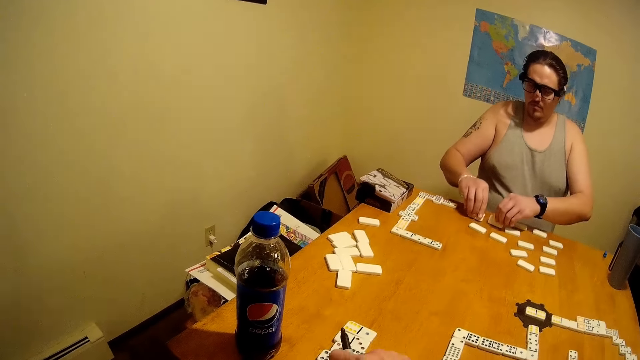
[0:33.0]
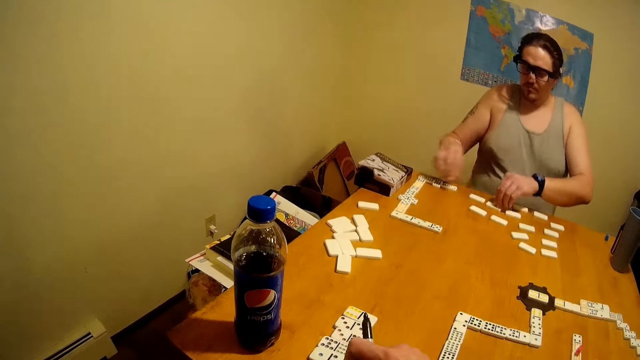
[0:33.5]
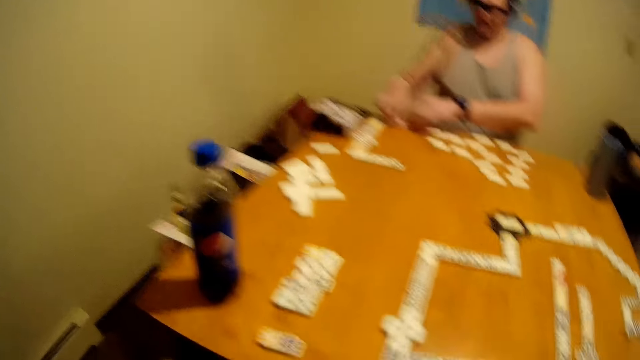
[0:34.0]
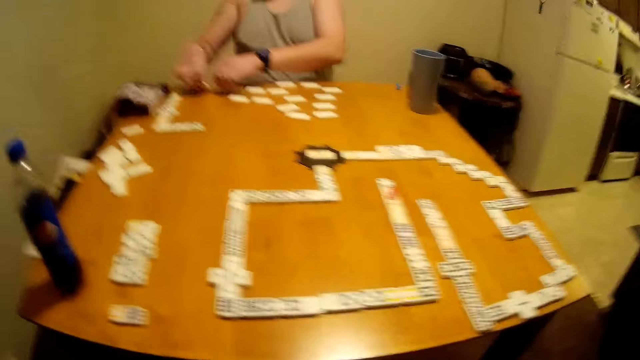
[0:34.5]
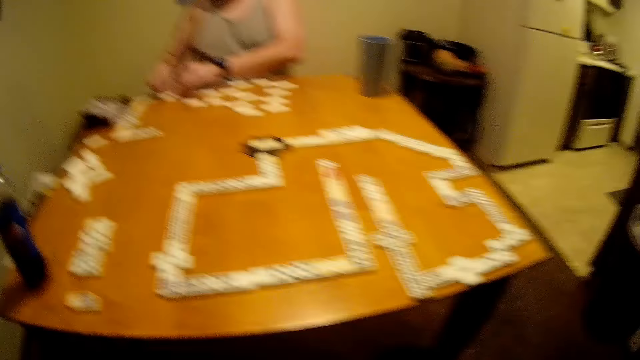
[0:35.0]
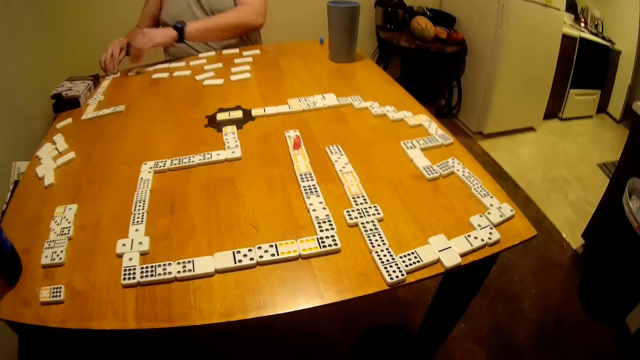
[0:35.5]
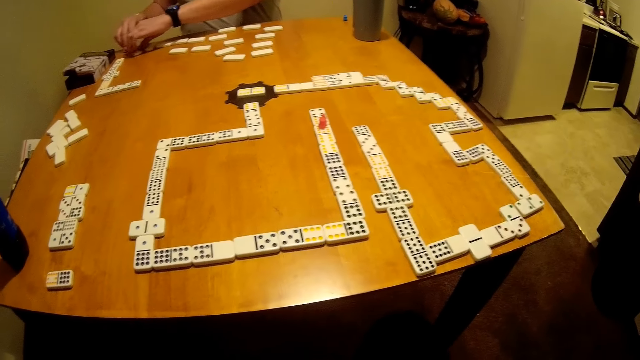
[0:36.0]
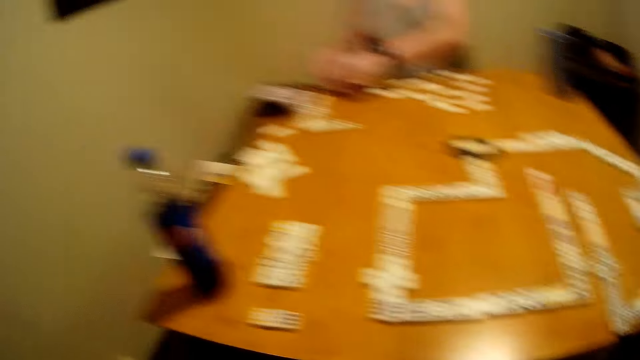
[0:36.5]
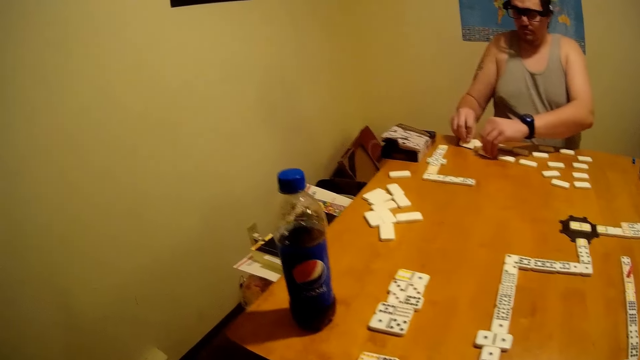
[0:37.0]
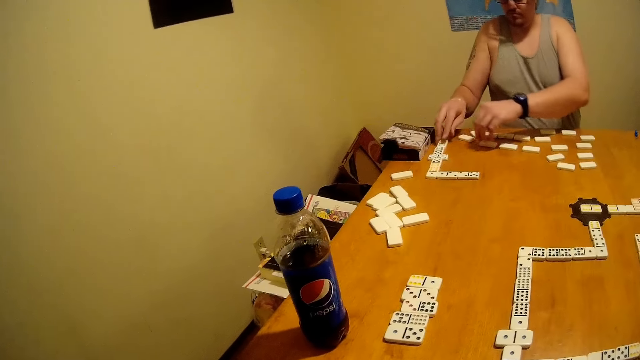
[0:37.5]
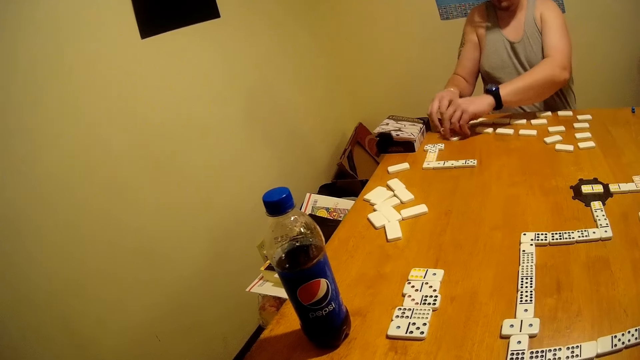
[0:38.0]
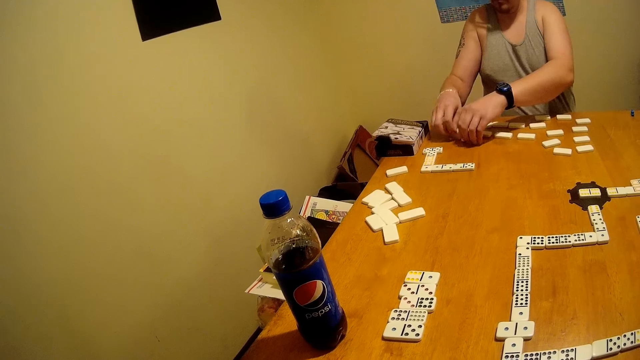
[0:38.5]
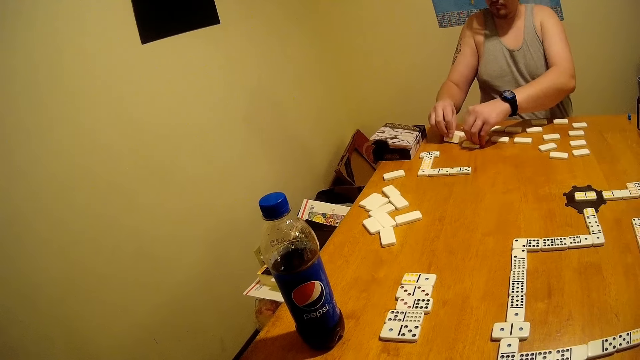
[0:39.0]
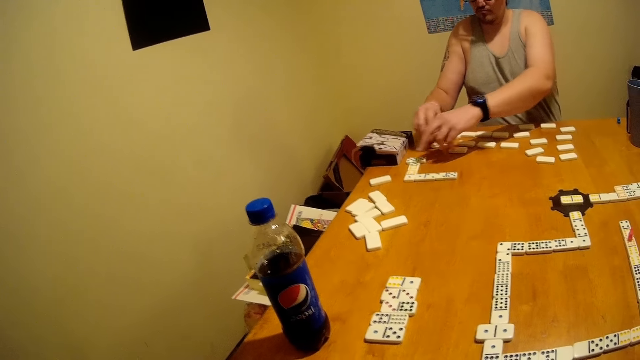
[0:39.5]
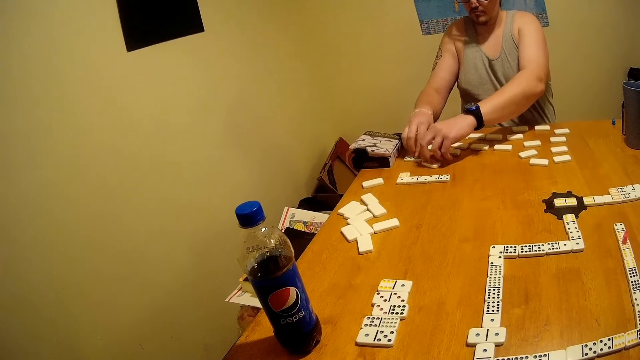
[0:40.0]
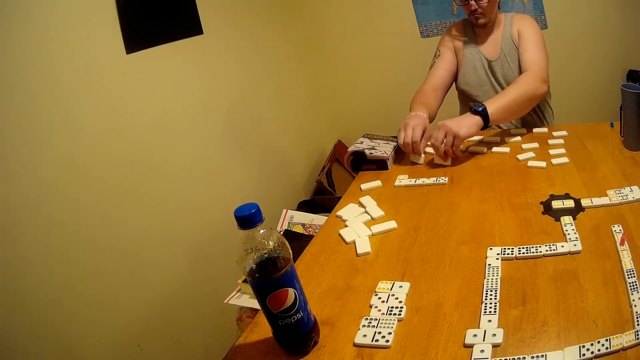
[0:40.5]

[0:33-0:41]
The camera wearer stares around the house.

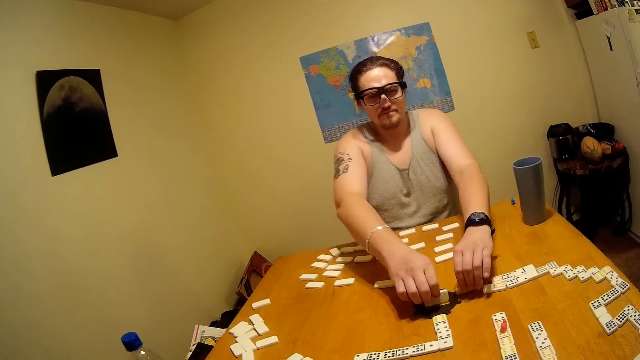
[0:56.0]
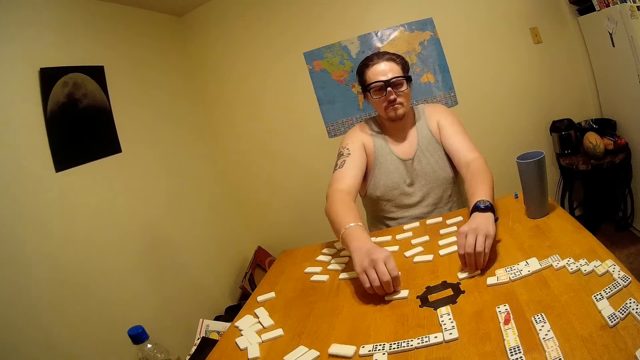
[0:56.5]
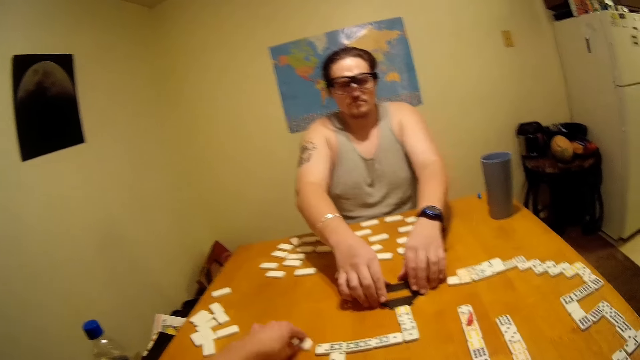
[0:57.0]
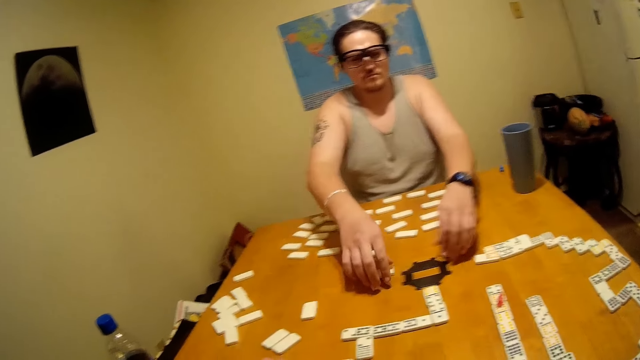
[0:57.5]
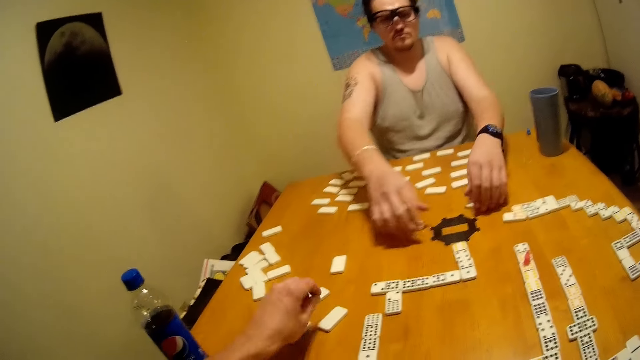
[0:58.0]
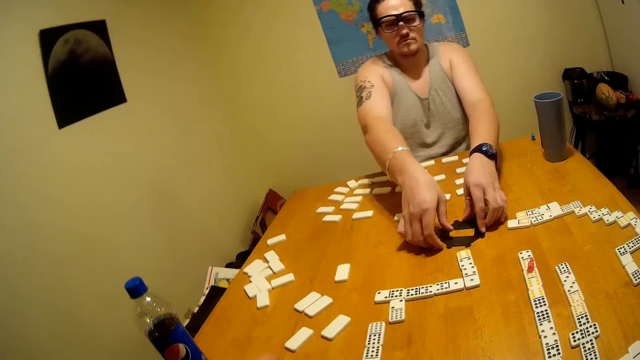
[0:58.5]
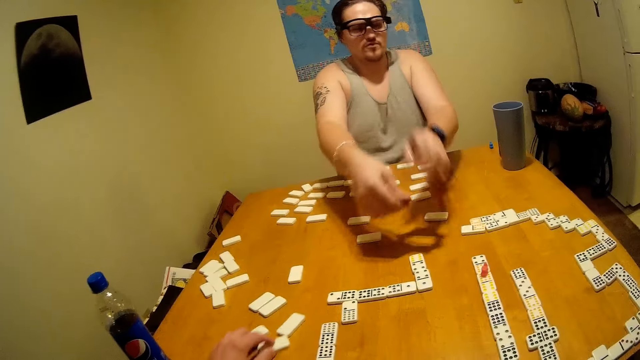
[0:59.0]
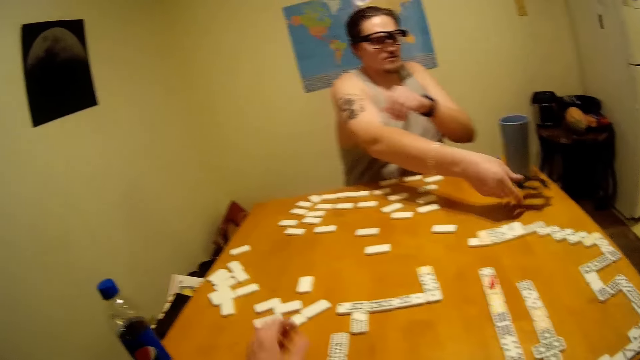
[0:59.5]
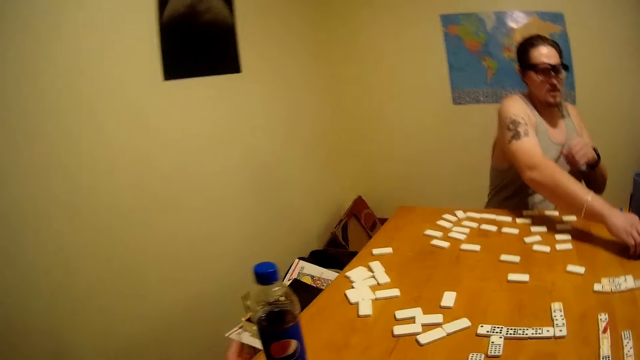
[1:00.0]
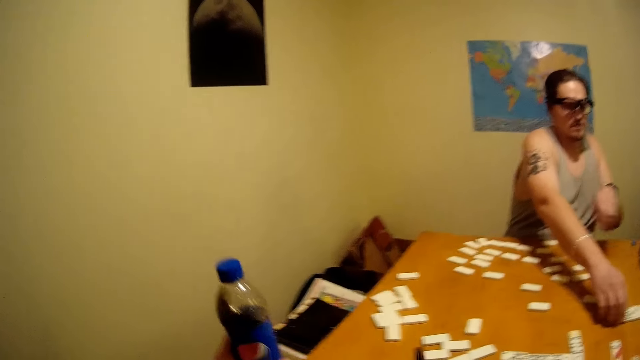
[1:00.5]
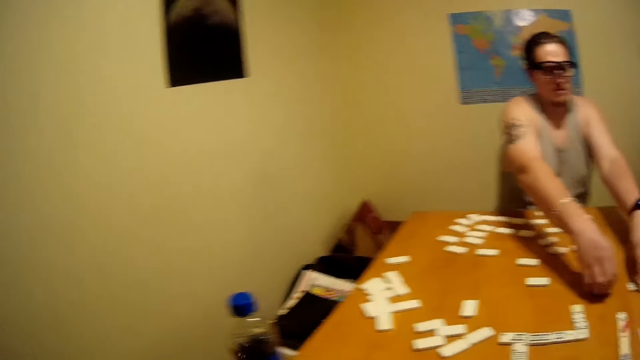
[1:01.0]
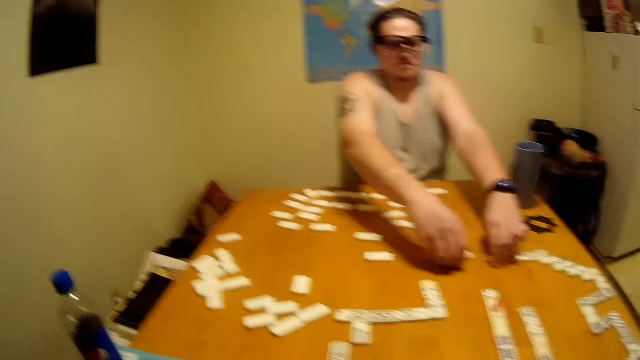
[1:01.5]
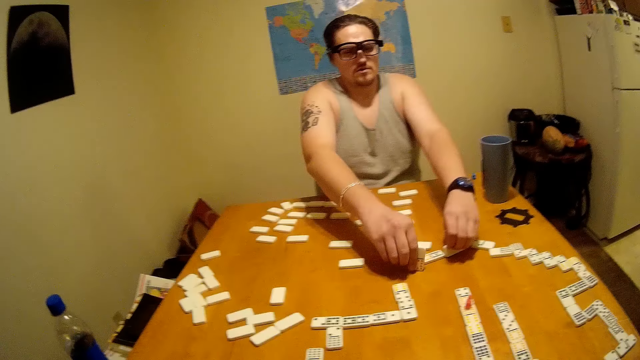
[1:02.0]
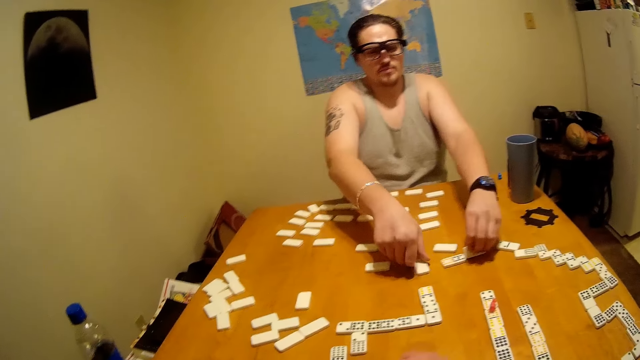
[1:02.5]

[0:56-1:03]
The camera wearer moves dominoes on the table.

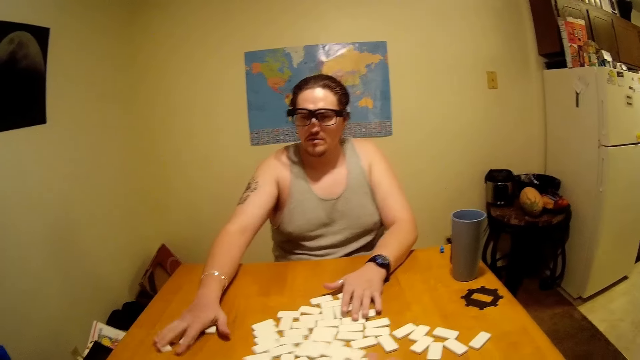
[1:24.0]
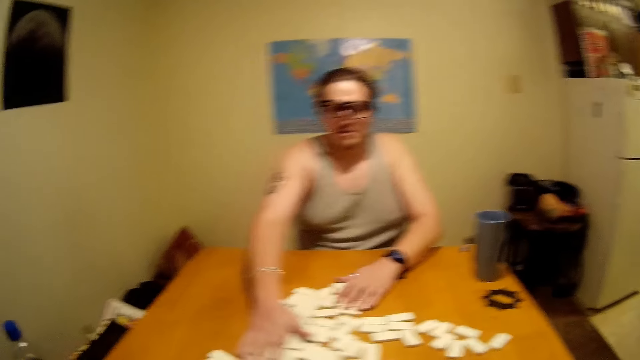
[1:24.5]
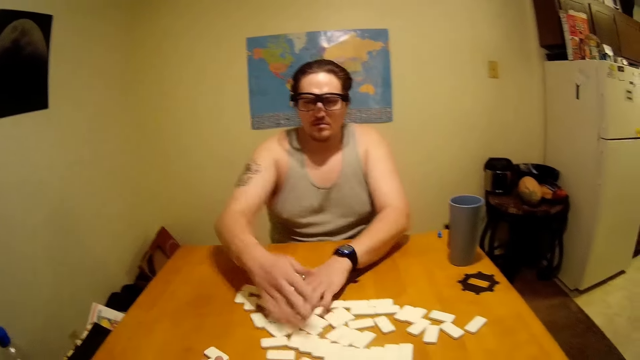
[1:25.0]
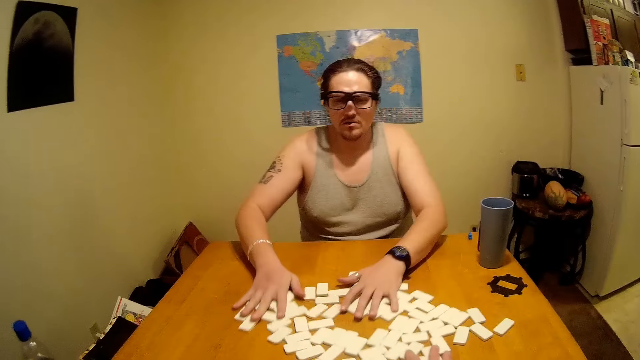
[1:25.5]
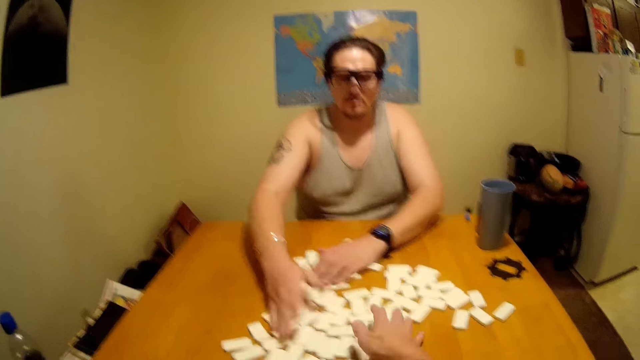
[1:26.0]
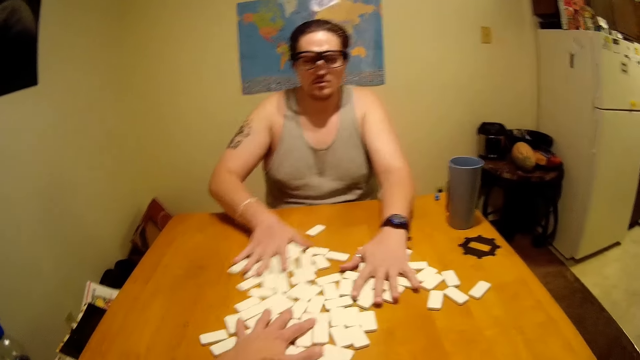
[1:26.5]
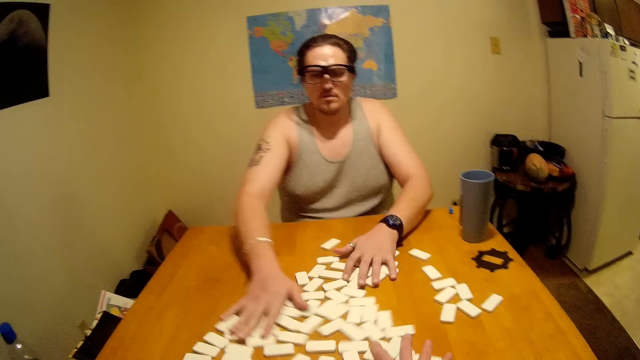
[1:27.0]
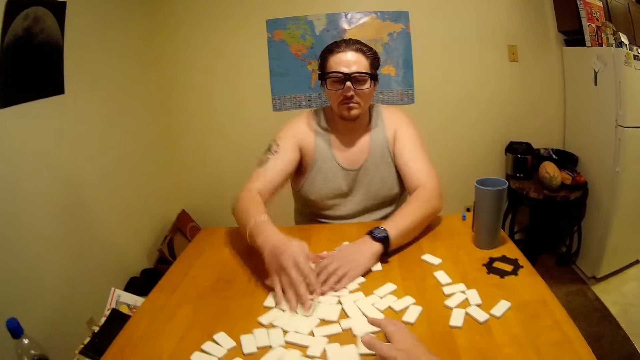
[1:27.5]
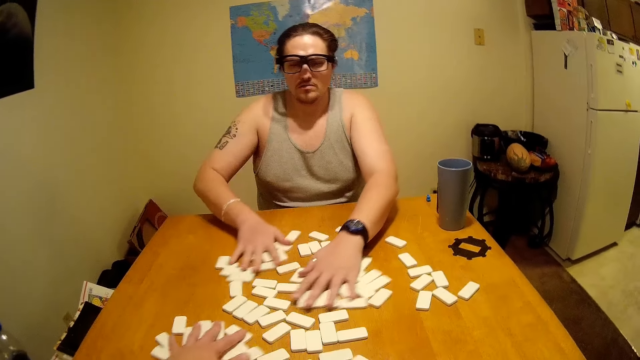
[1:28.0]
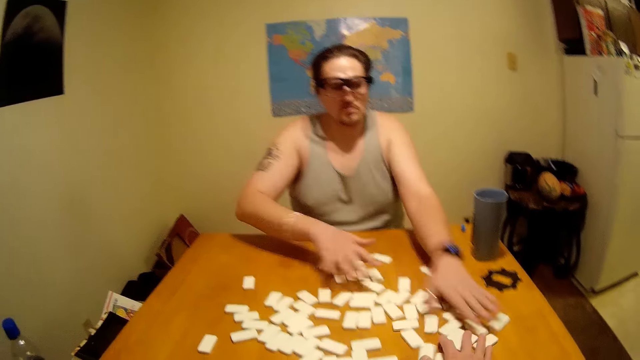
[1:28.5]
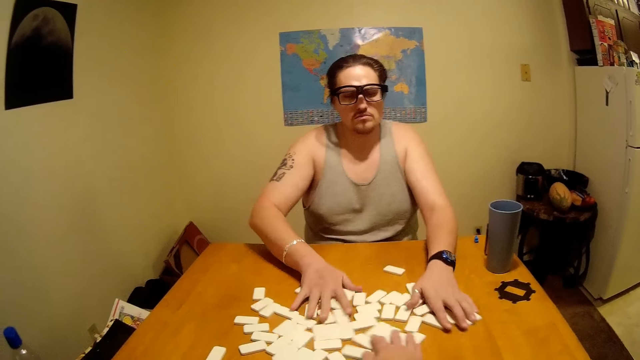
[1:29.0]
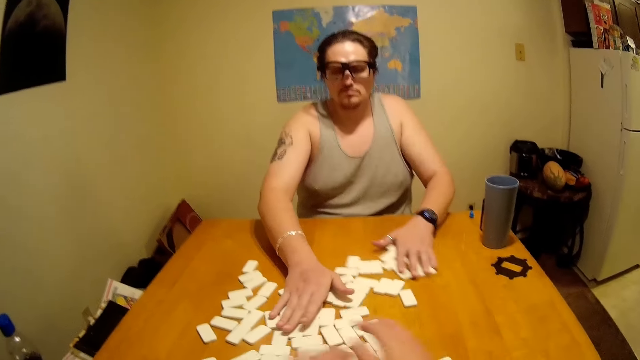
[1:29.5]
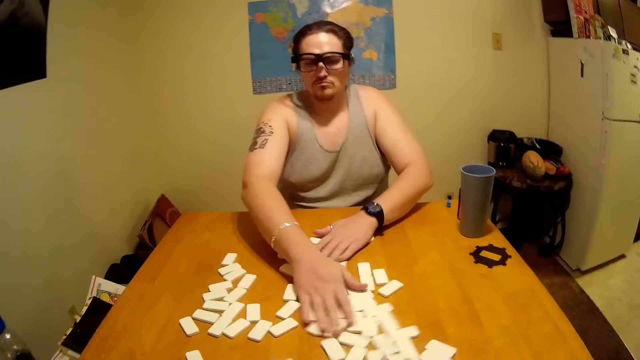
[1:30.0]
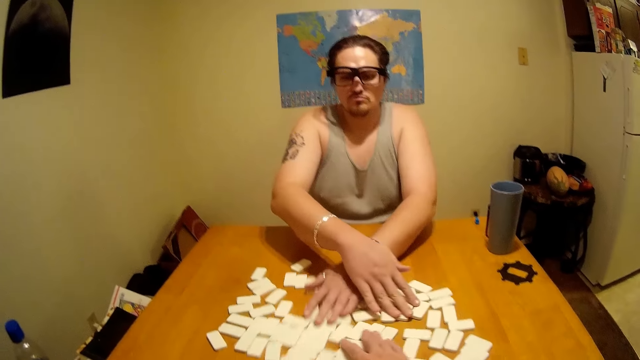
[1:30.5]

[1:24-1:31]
A man and the camera wearer shuffle the dominoes on the table.
